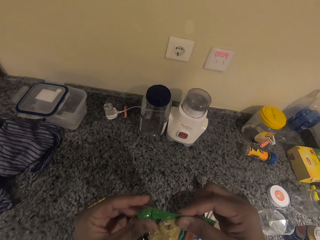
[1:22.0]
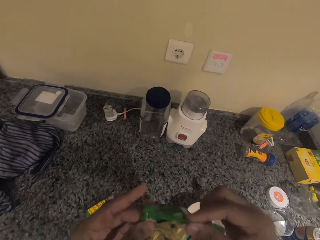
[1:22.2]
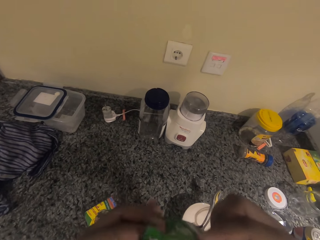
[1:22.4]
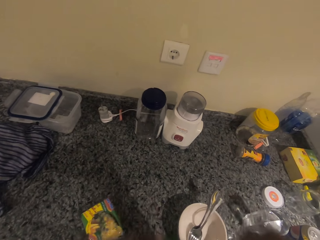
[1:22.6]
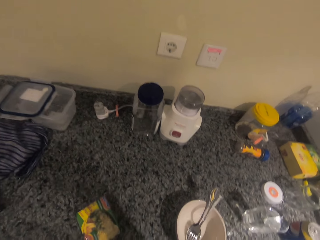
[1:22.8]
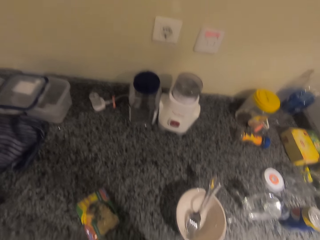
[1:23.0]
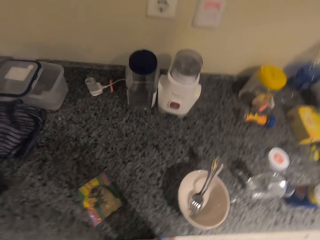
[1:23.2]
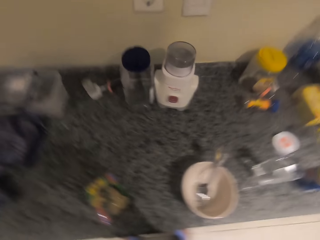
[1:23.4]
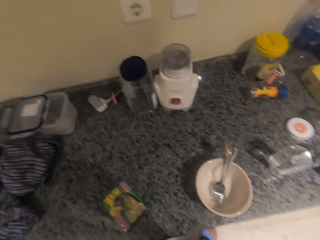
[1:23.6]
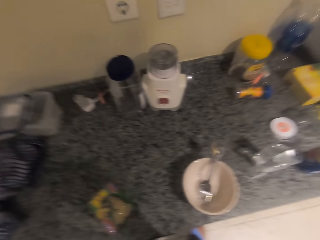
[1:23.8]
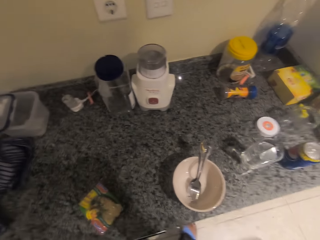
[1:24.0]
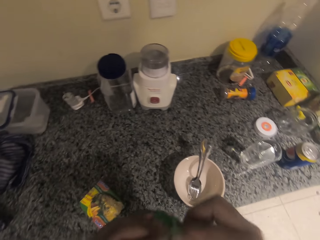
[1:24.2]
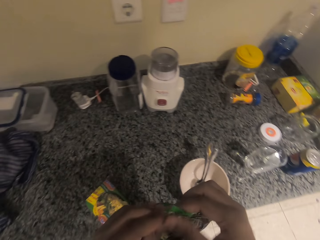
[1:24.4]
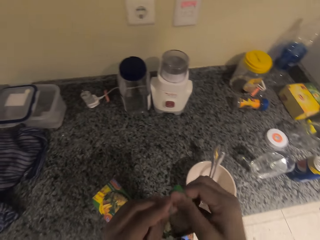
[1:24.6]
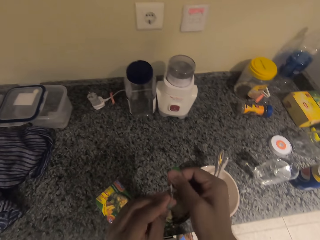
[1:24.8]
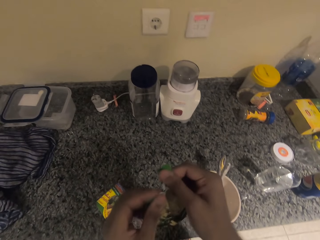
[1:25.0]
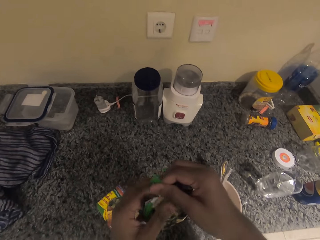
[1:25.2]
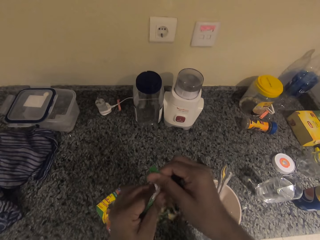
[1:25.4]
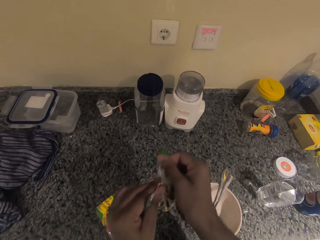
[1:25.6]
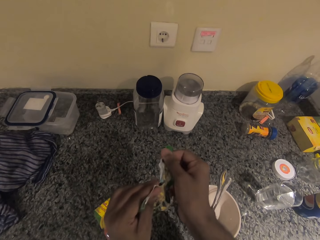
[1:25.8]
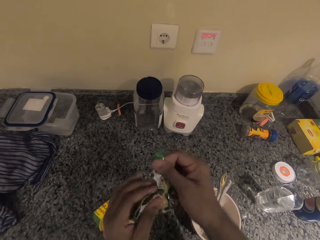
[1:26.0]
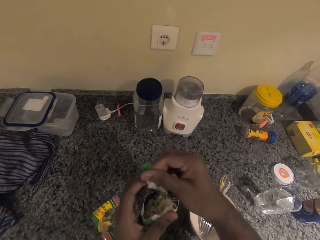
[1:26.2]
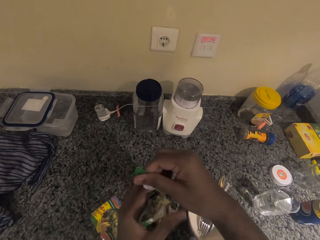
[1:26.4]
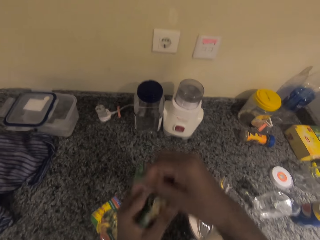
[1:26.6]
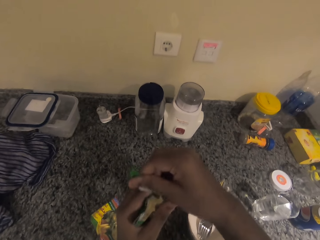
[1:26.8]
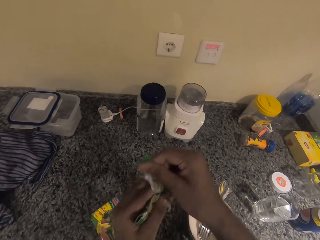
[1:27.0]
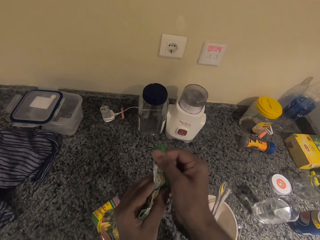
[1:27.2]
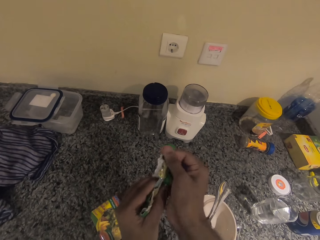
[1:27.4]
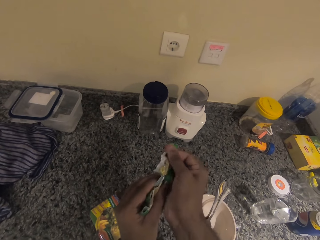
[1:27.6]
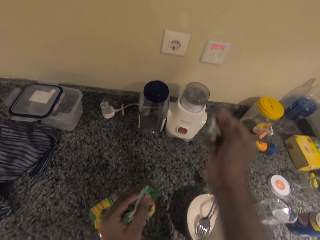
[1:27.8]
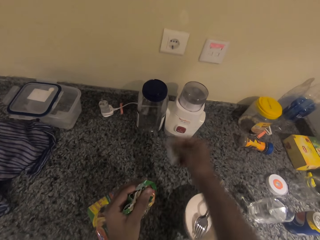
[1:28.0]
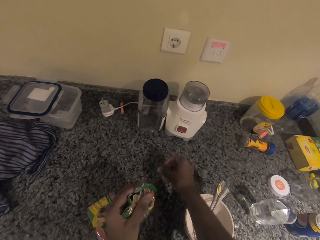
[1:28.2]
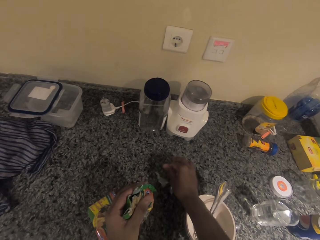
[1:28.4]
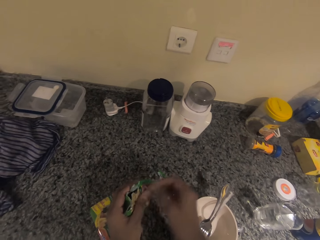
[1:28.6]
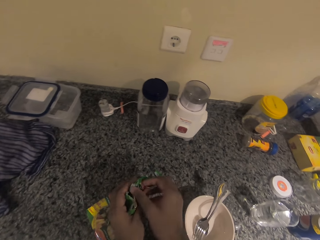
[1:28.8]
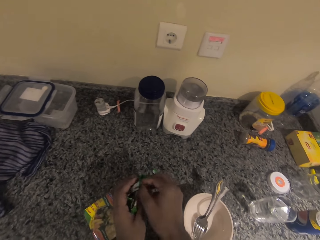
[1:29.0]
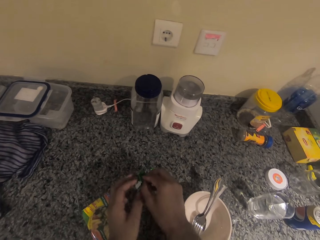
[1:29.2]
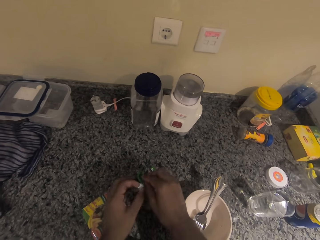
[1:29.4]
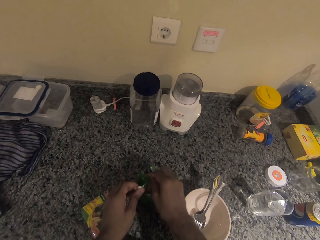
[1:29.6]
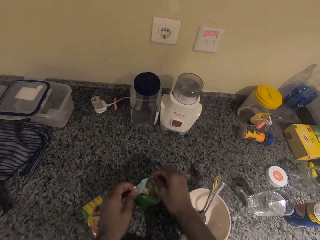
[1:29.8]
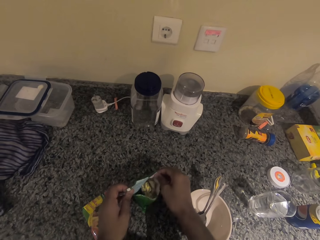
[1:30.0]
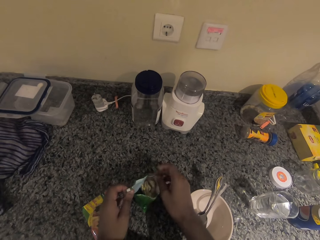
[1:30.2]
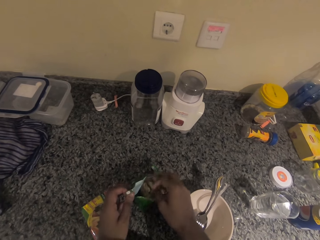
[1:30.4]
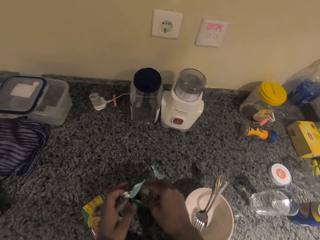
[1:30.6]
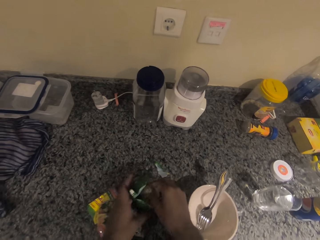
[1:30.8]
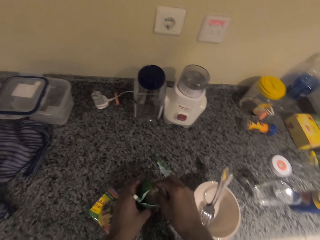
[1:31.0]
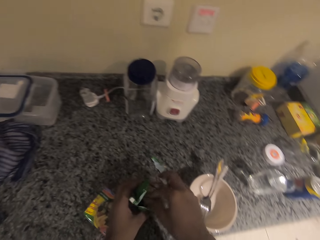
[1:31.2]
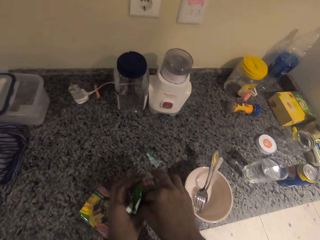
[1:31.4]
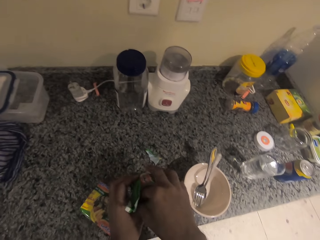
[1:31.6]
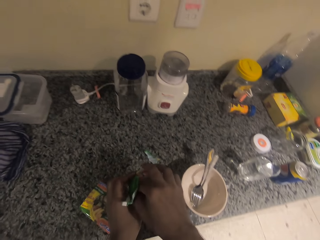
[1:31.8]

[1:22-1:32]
The camera wearer opens the noodle packet.

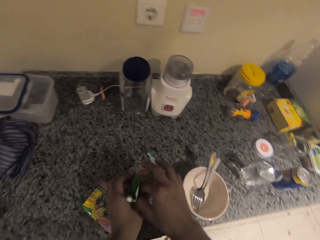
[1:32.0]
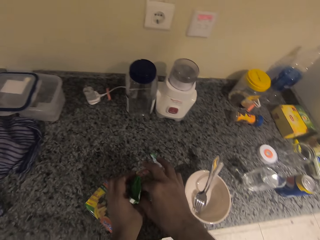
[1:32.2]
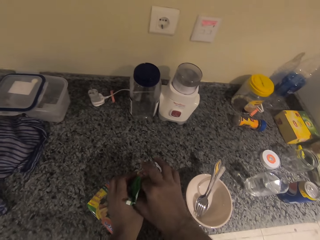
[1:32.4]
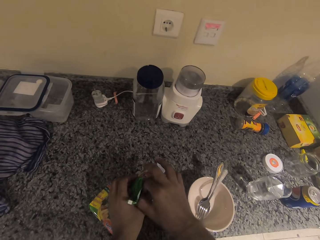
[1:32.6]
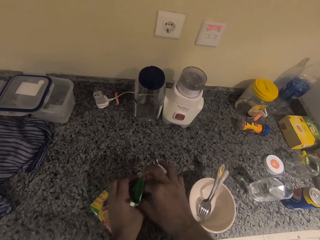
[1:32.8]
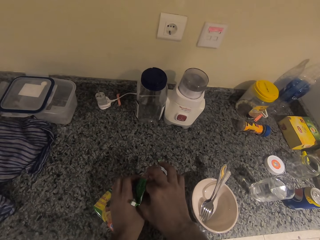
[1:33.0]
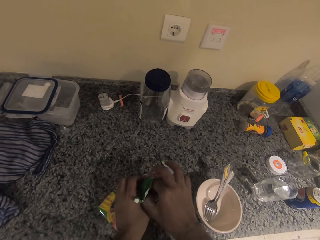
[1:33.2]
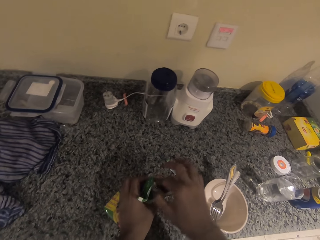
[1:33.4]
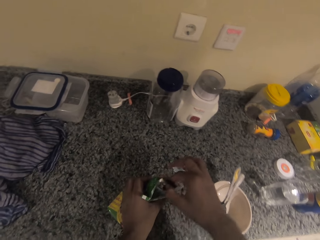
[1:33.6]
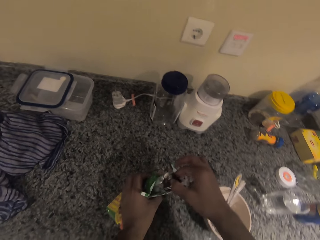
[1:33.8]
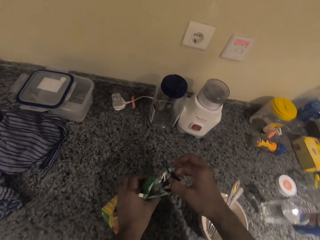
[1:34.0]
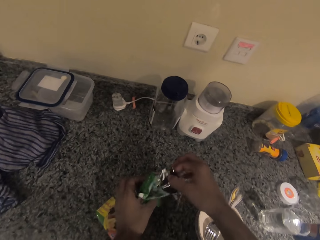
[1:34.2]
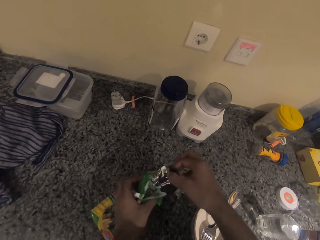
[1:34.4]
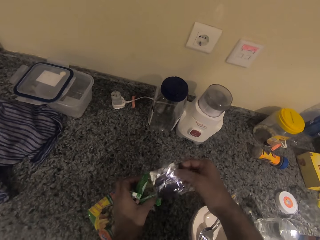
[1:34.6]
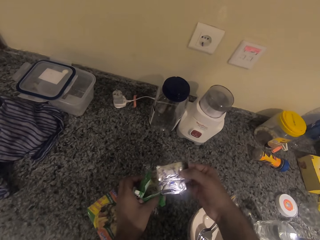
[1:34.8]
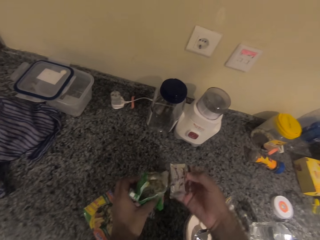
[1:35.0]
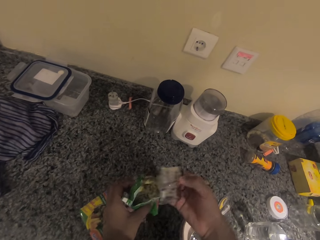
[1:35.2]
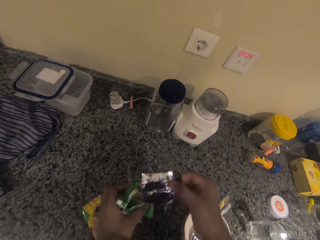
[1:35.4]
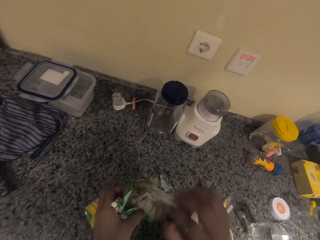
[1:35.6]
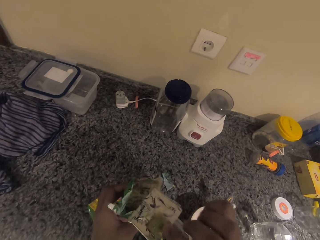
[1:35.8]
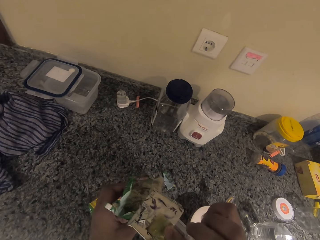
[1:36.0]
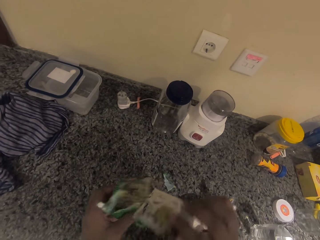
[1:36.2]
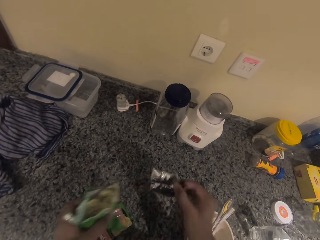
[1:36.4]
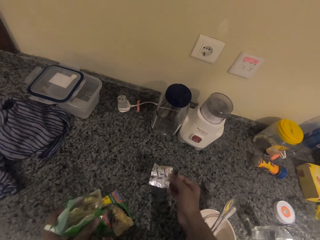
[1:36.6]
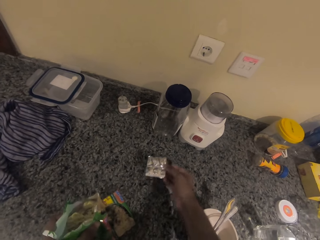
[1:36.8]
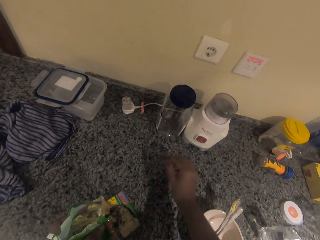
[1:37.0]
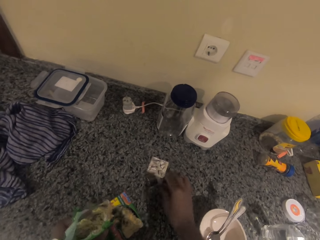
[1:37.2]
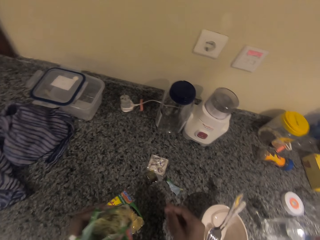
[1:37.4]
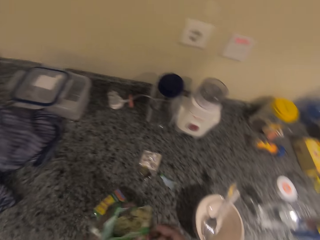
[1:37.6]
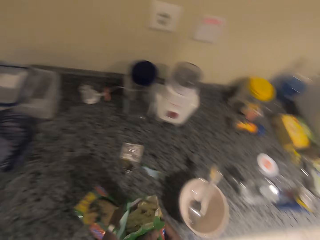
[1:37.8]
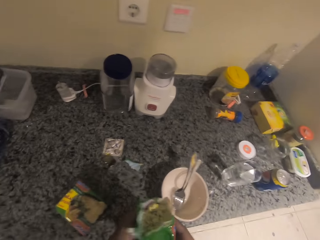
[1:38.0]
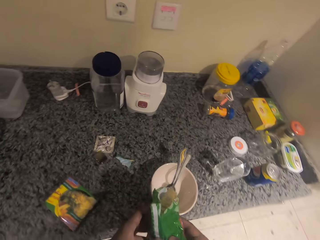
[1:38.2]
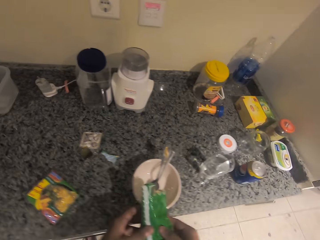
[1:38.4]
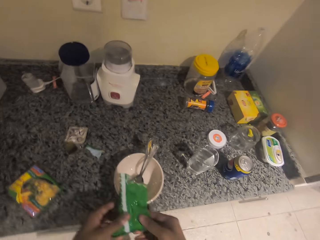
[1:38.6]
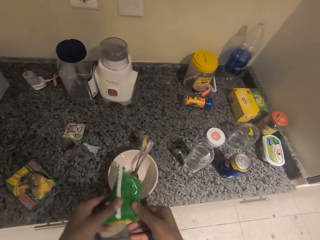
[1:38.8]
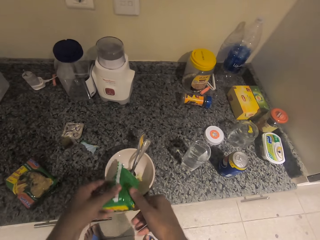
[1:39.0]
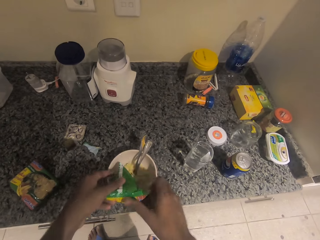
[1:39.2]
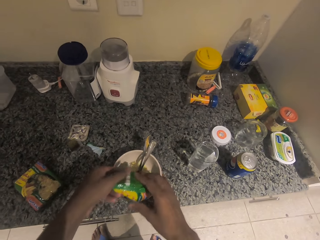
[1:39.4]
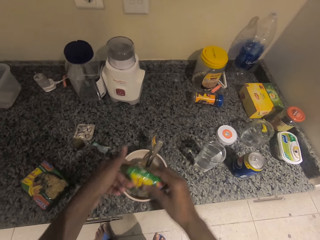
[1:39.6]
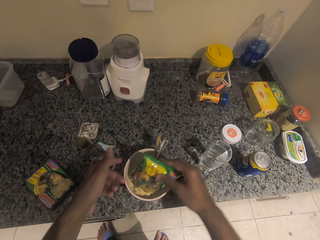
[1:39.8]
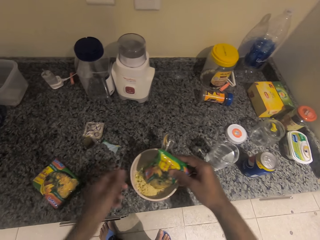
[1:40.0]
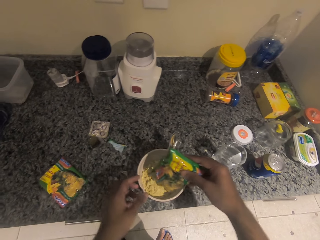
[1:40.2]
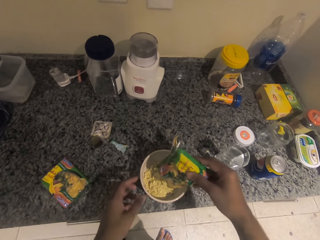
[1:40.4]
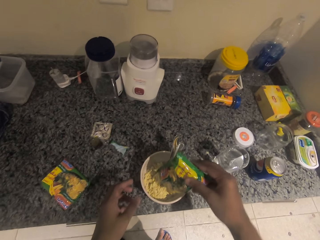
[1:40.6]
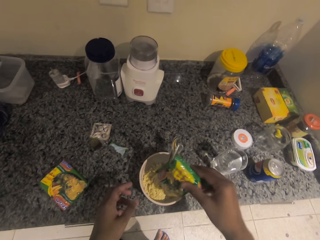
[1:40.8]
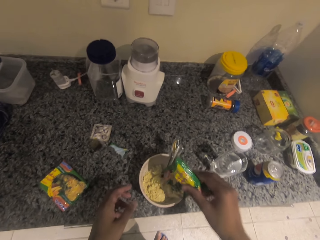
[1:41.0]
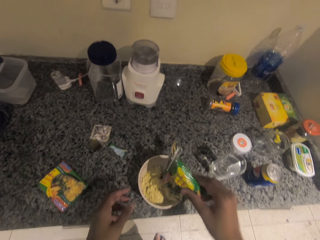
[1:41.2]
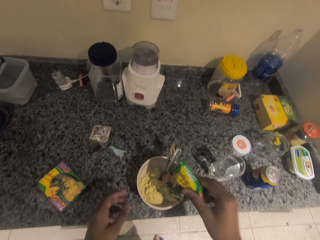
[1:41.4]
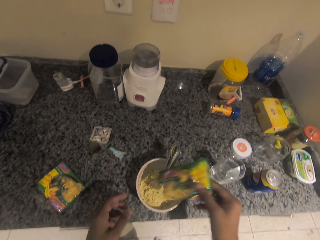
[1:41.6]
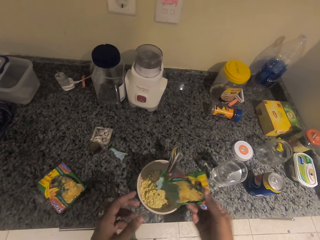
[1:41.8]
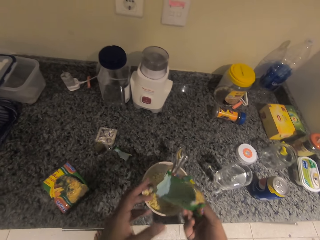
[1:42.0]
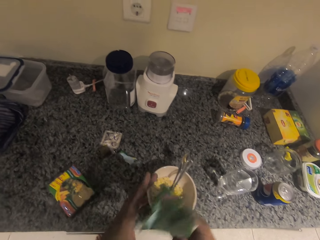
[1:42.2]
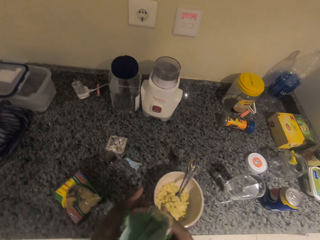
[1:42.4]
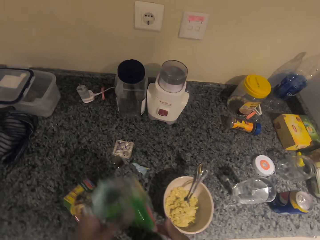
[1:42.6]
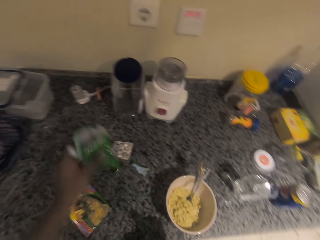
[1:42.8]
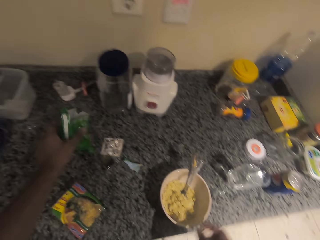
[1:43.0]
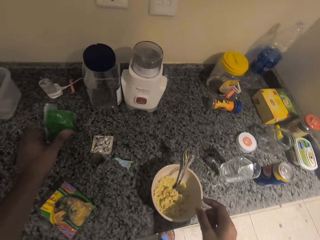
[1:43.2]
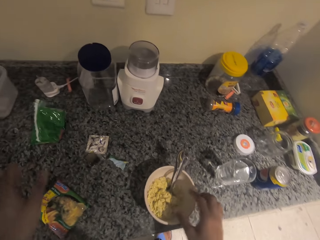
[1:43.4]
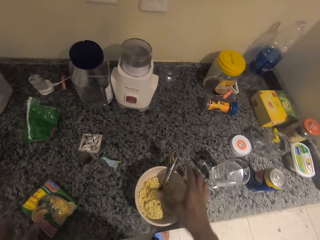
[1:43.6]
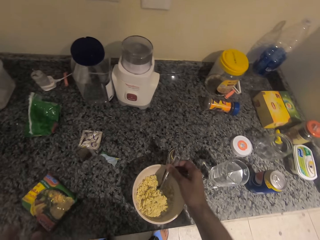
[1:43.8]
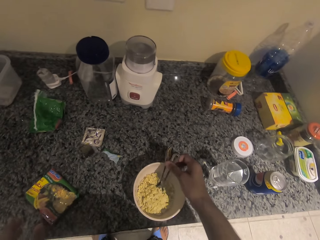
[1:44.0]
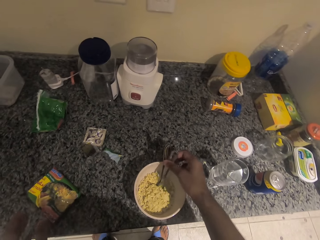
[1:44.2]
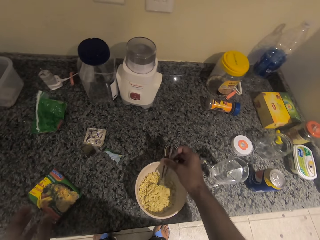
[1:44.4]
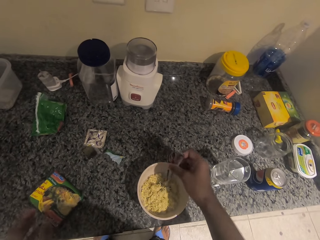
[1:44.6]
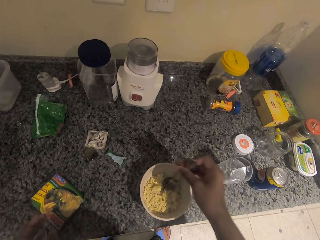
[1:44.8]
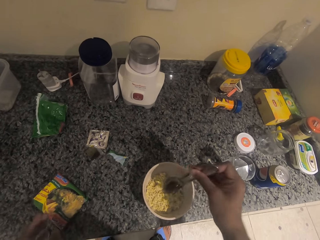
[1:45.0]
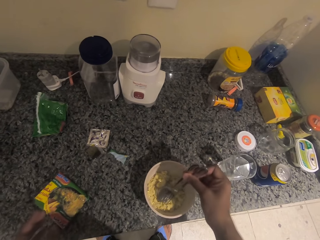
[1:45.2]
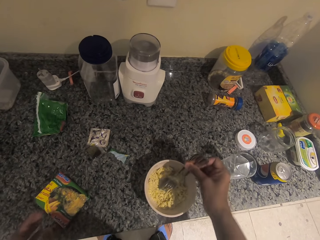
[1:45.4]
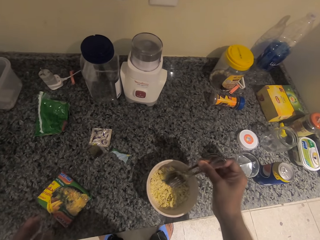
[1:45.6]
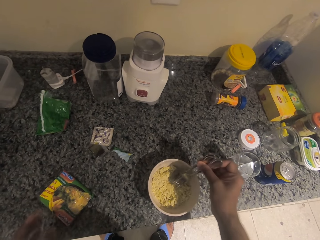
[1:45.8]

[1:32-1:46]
The camera wearer removes the seasoning packet. They put the seasoning packet from the noodles on the kitchen counter. They pour the noodles in the bowl. They put the spoon on the noodles and stir the noodles.
